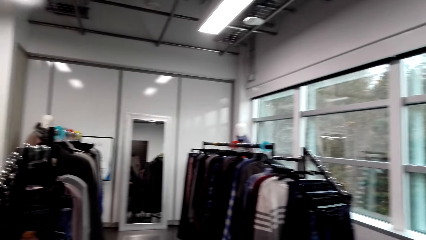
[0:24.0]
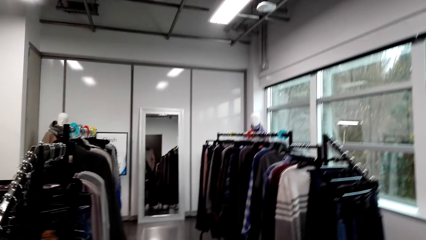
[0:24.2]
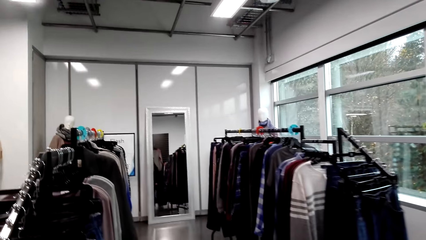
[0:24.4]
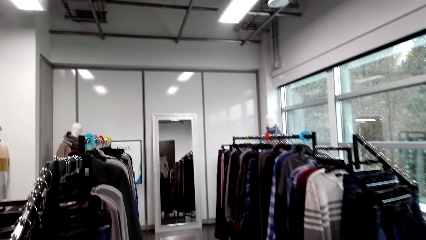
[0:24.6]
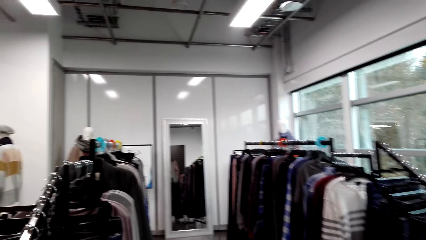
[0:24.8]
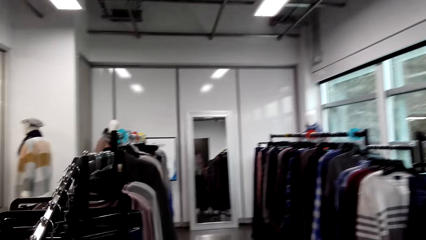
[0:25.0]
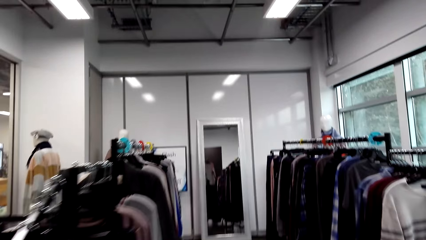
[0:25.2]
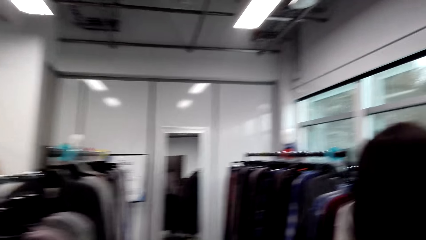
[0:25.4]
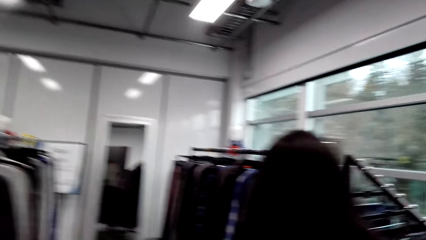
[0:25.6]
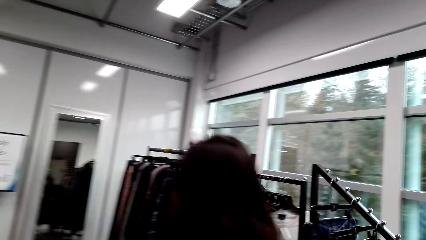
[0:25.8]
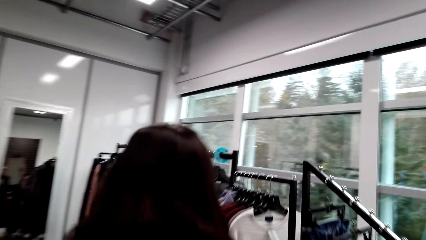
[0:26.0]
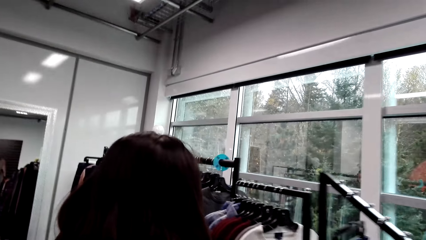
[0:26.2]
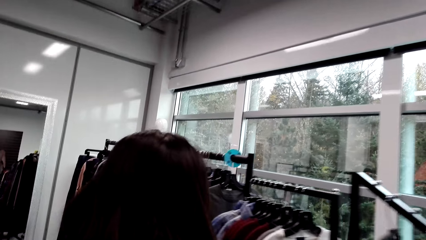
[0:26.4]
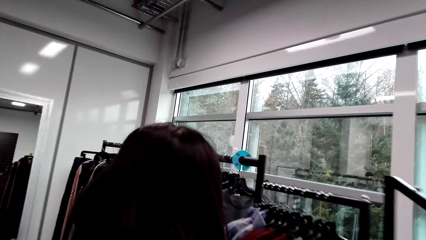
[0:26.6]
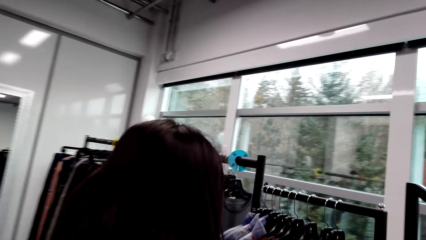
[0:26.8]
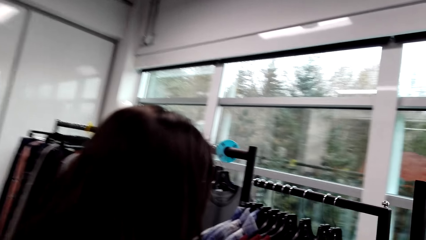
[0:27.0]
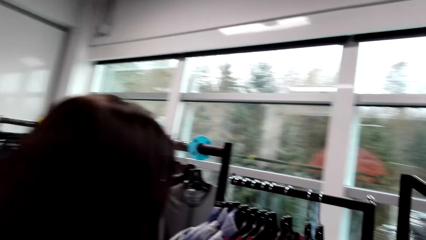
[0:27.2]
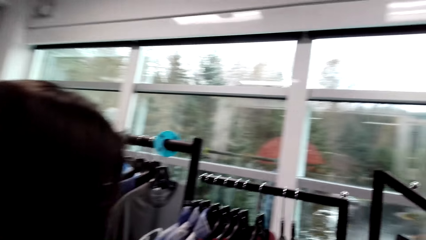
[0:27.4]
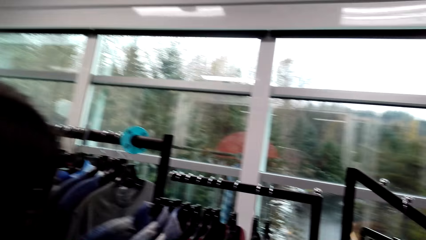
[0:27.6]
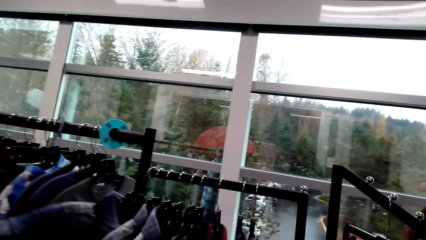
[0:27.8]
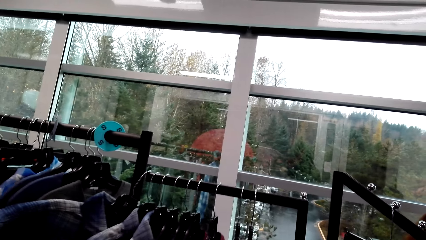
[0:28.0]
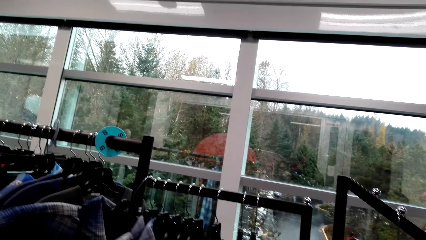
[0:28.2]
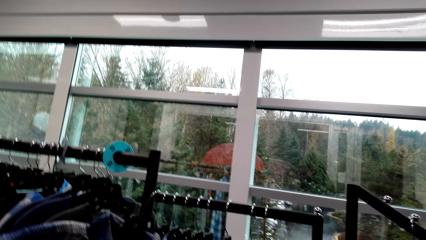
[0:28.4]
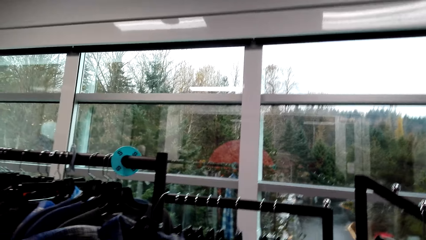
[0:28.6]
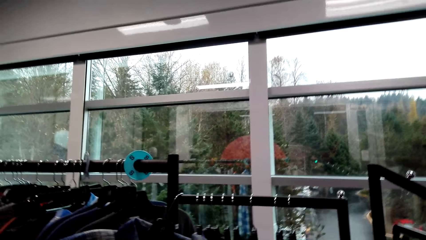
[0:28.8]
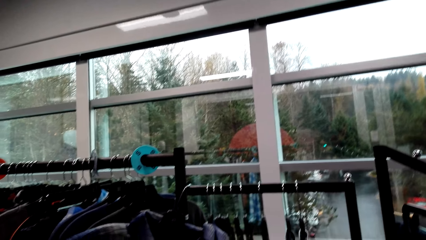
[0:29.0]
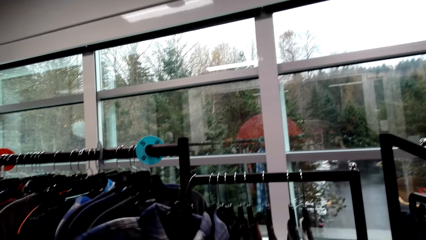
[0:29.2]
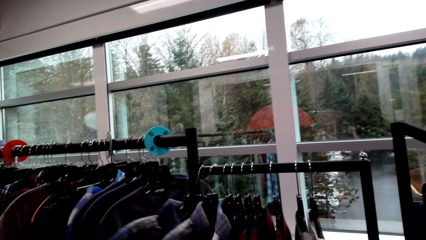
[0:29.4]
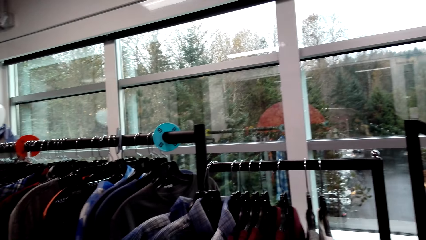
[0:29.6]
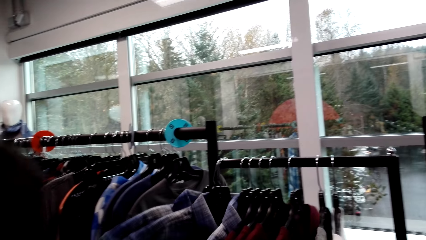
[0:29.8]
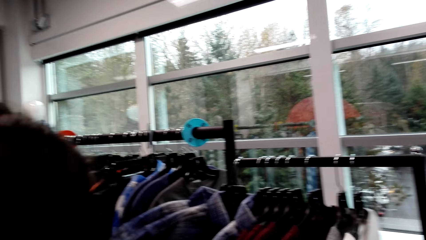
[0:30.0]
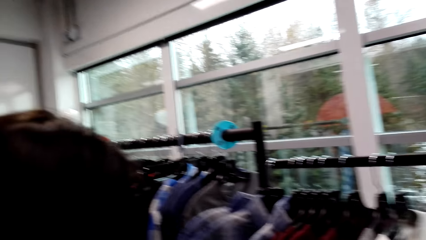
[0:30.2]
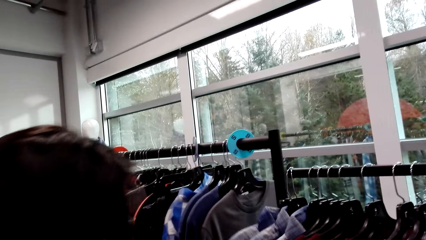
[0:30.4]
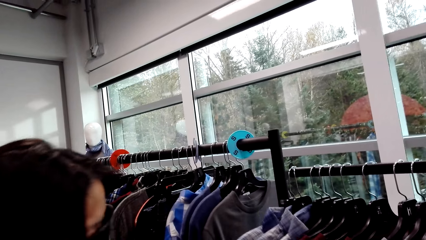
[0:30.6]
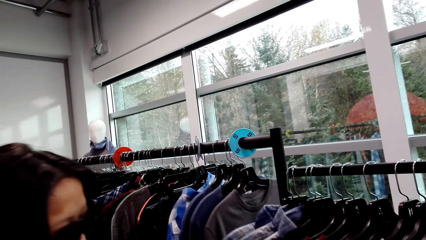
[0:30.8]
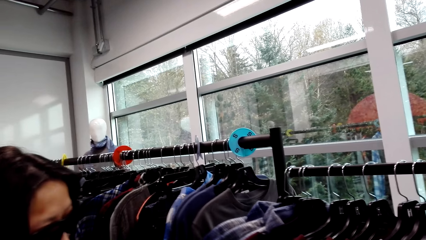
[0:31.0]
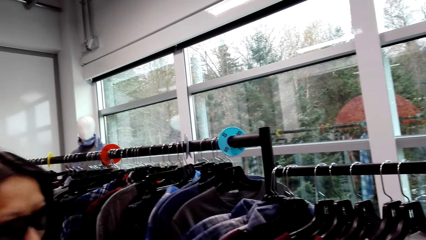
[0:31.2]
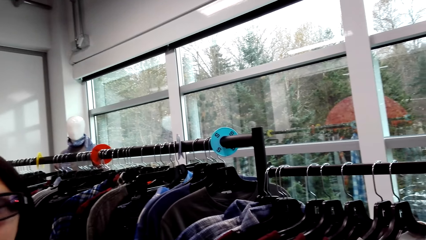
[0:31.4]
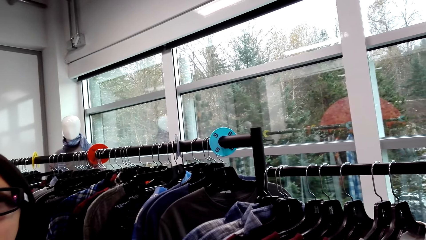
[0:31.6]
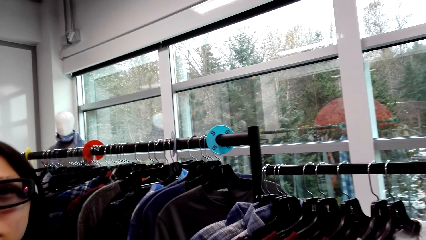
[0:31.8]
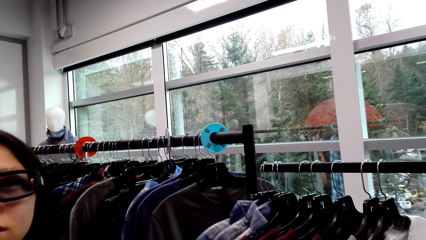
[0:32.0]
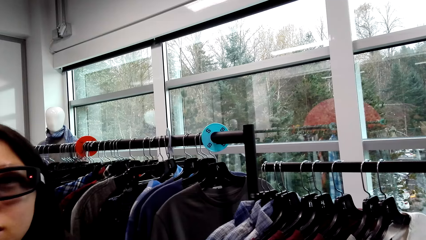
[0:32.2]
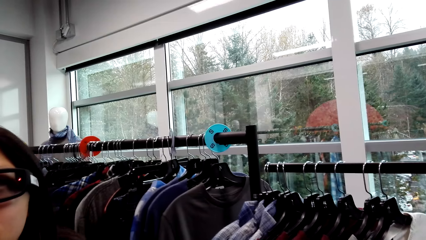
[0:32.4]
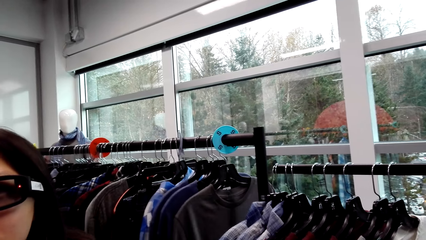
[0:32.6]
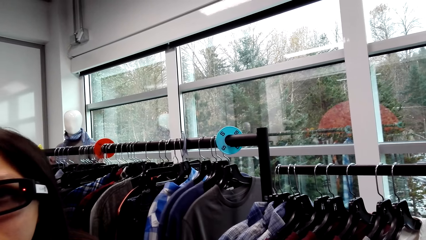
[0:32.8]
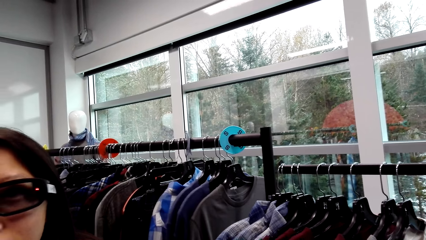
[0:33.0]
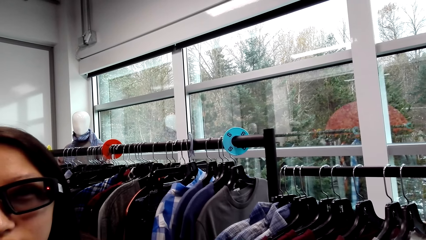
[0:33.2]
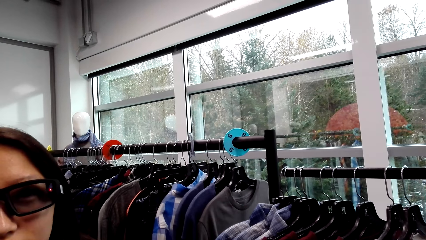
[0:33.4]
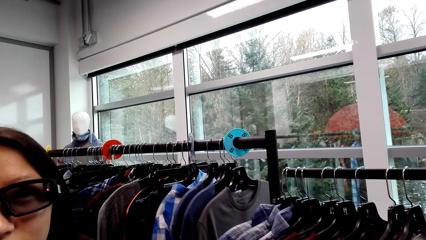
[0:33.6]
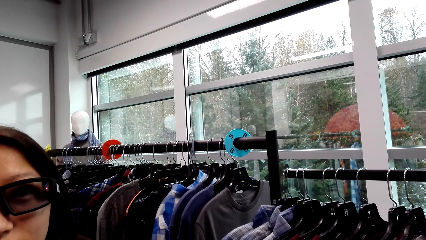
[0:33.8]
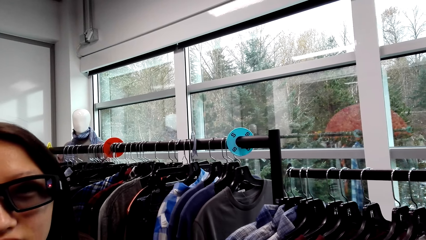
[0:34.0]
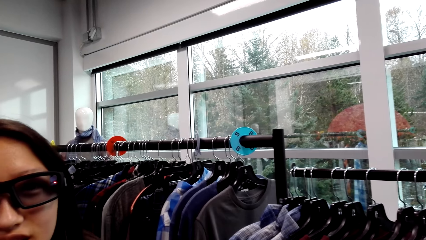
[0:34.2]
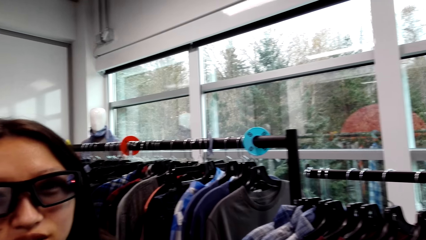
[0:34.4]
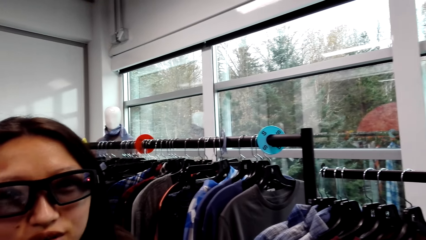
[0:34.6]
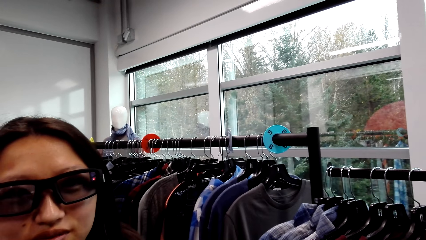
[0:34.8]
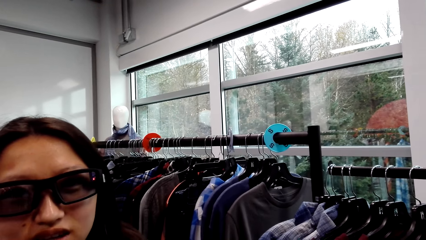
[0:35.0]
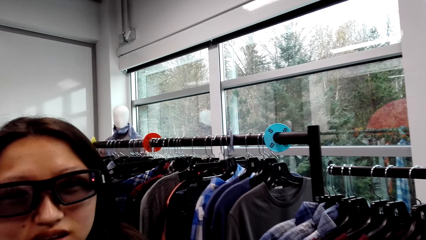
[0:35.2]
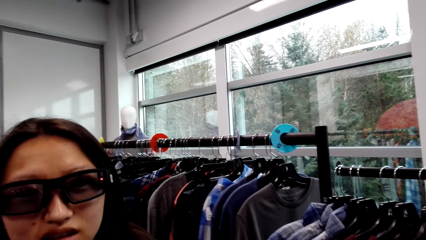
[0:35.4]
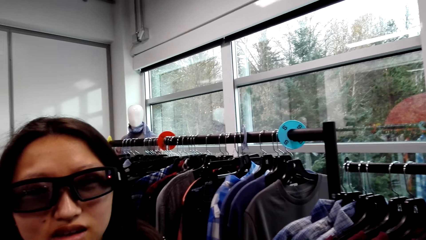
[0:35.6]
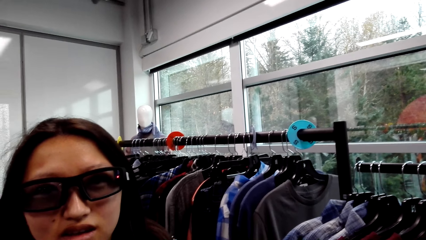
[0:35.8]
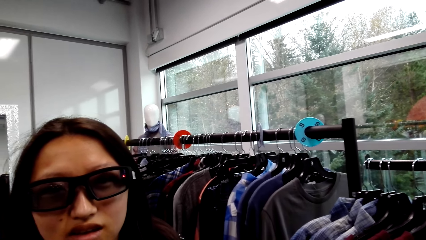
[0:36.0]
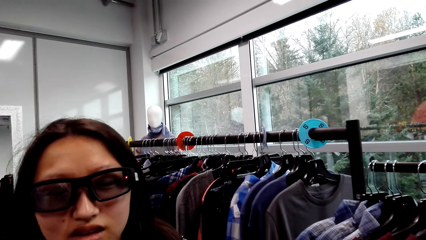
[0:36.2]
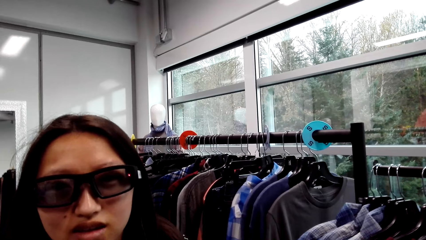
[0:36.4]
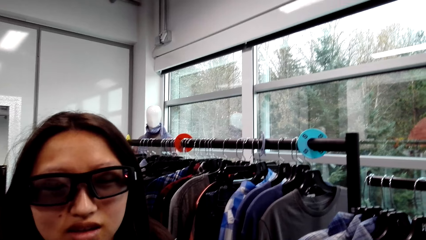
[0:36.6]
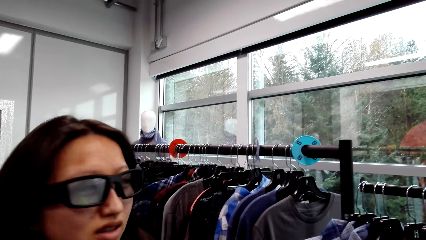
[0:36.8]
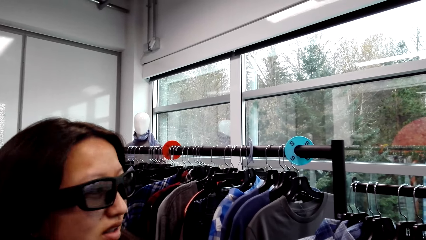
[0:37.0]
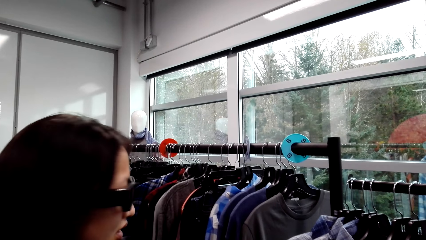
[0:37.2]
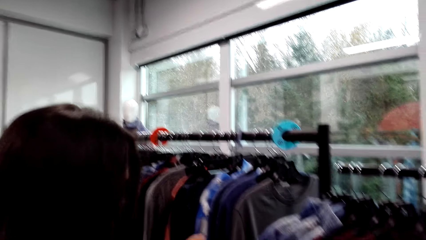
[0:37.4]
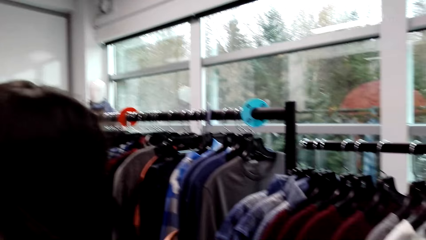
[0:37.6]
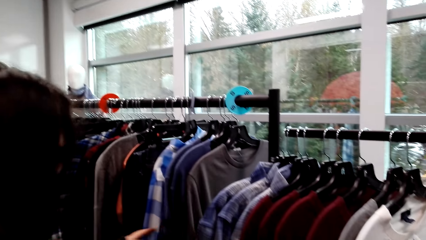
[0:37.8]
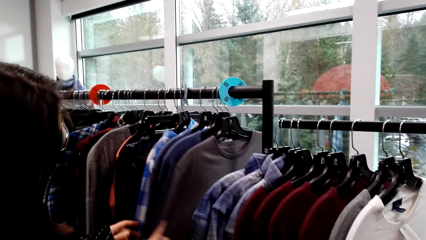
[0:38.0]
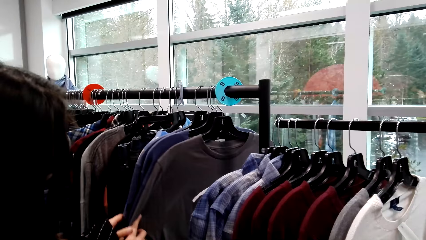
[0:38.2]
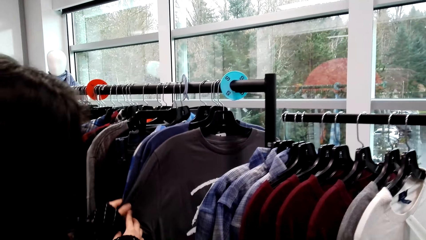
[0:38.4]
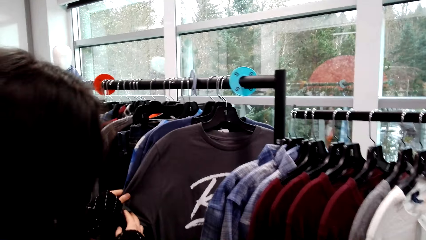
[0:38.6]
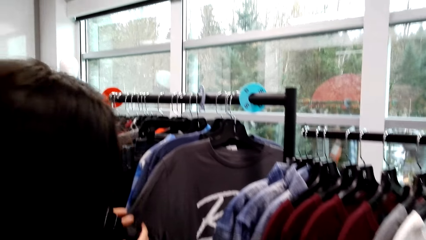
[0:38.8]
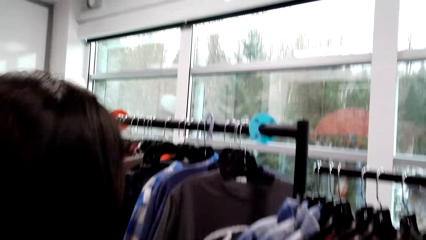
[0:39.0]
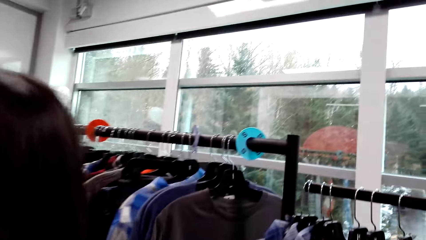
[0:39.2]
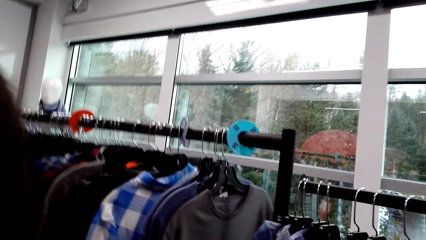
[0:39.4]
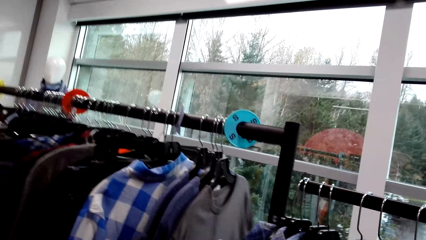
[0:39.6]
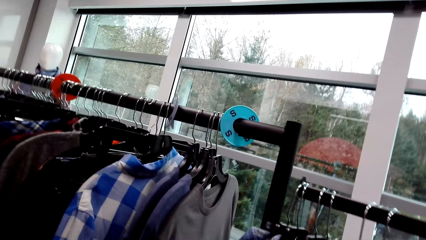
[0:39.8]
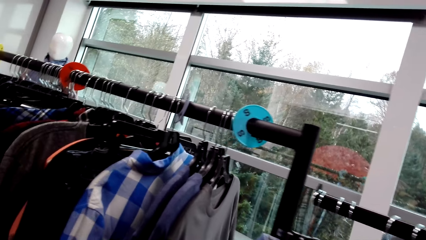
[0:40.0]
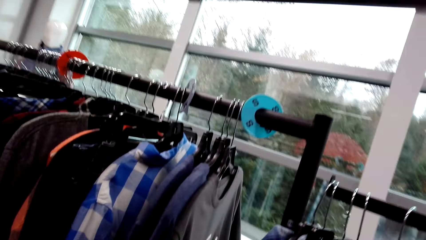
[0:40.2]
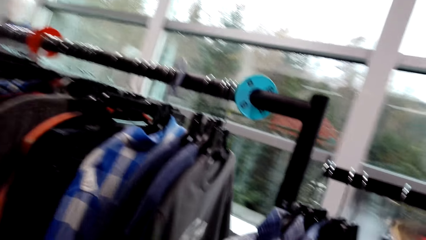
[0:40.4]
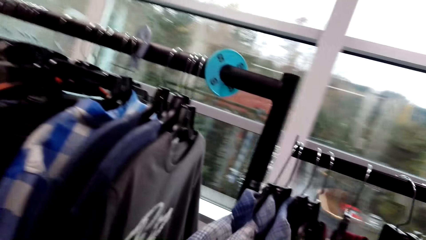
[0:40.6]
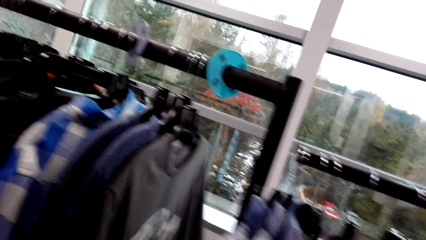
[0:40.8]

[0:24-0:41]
A woman walks in the store. The camera wearer walks around the boutique. The woman pushes shirts. The camera wearer looks at the clothes. A man looks at the clothes. The man talks to the camera wearer. The man looks at the clothes.
